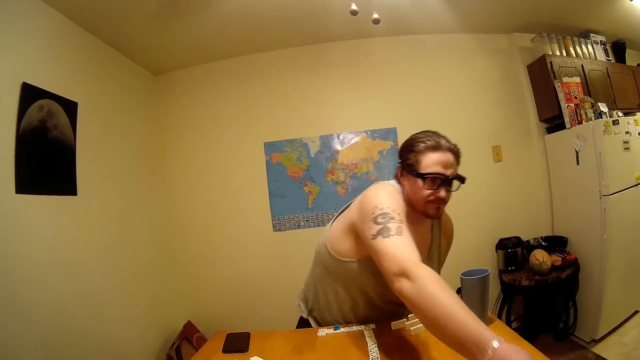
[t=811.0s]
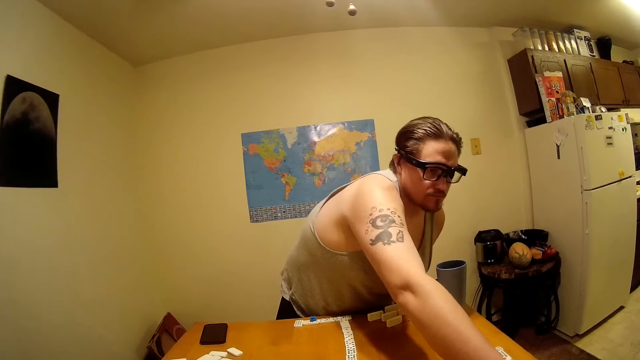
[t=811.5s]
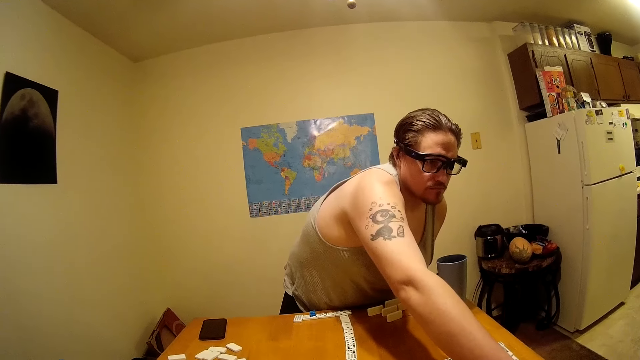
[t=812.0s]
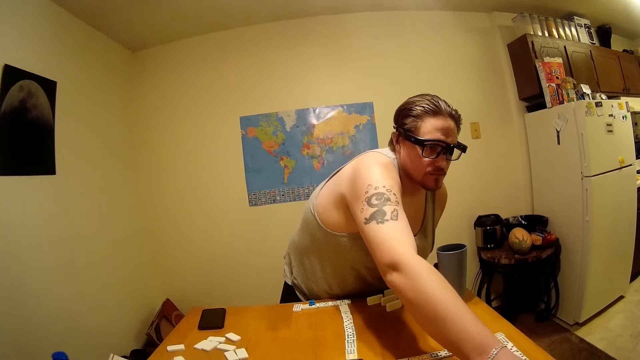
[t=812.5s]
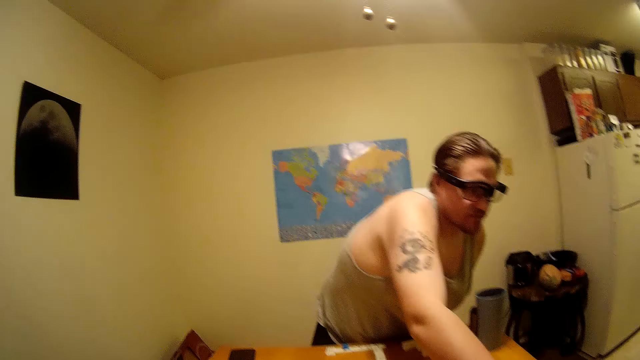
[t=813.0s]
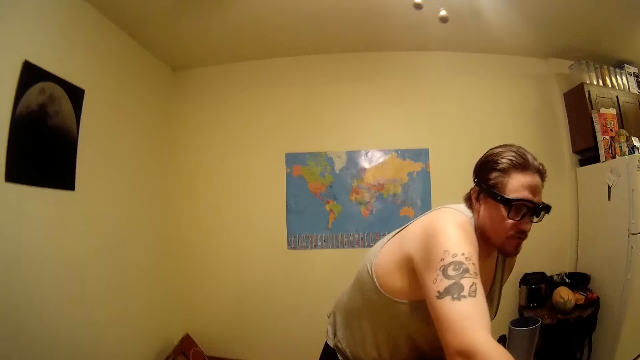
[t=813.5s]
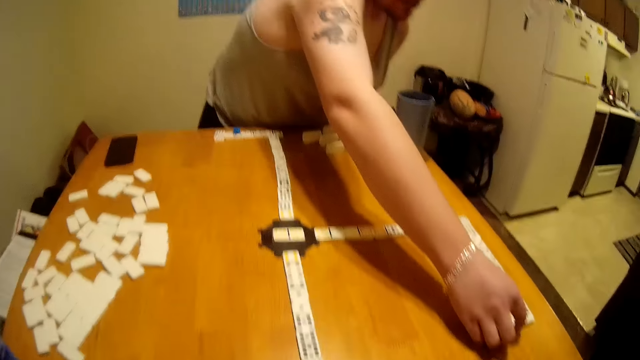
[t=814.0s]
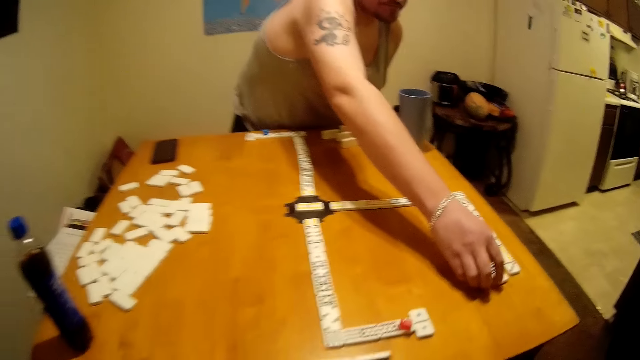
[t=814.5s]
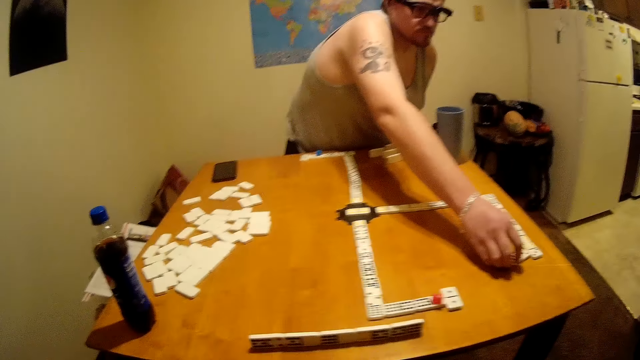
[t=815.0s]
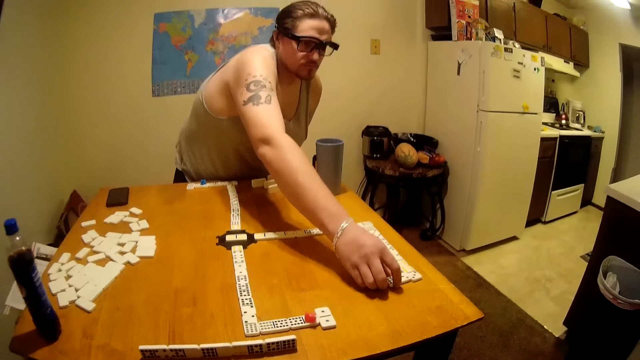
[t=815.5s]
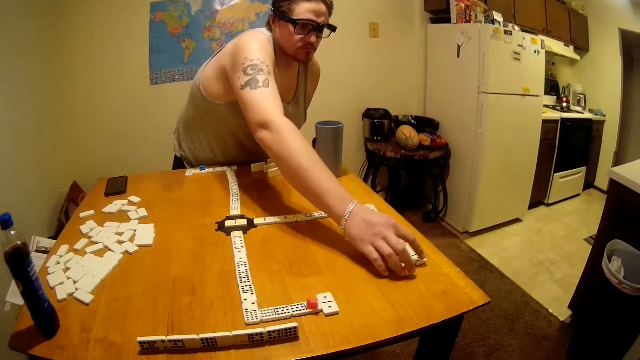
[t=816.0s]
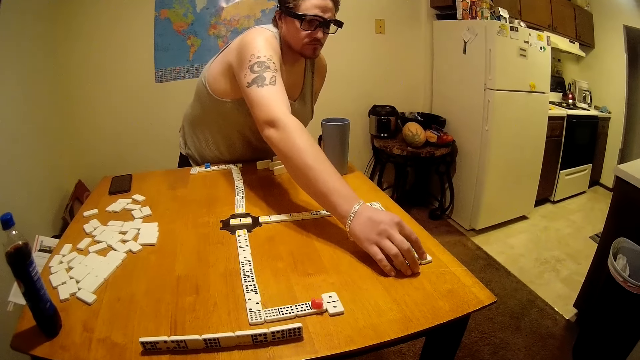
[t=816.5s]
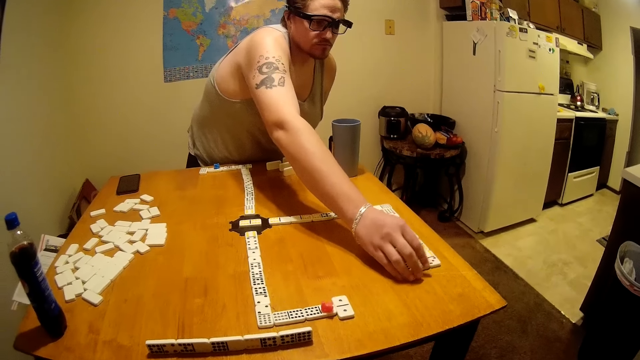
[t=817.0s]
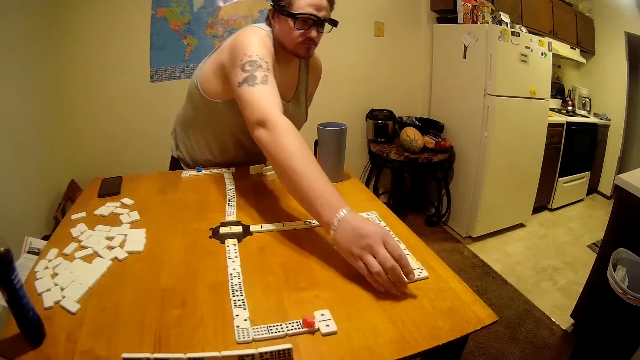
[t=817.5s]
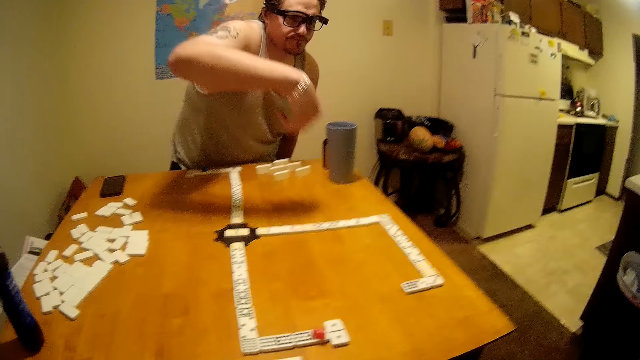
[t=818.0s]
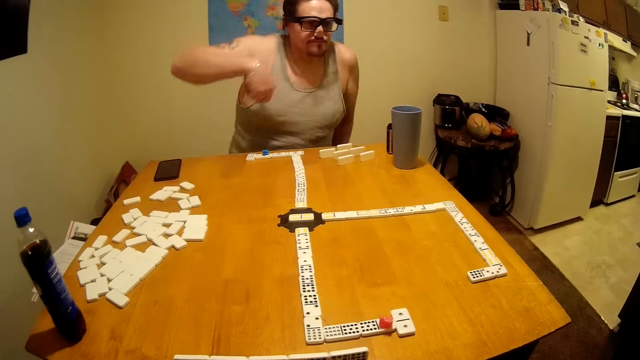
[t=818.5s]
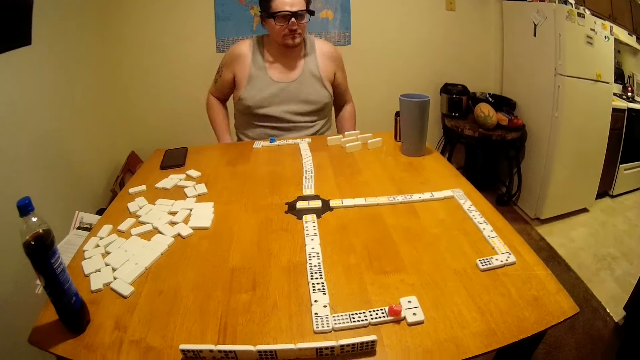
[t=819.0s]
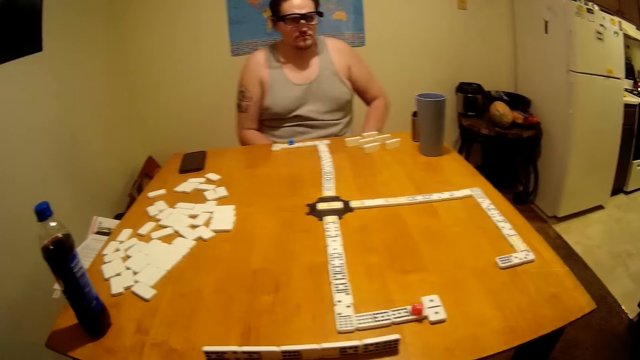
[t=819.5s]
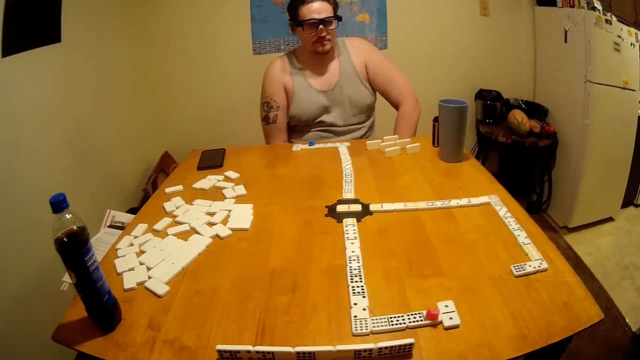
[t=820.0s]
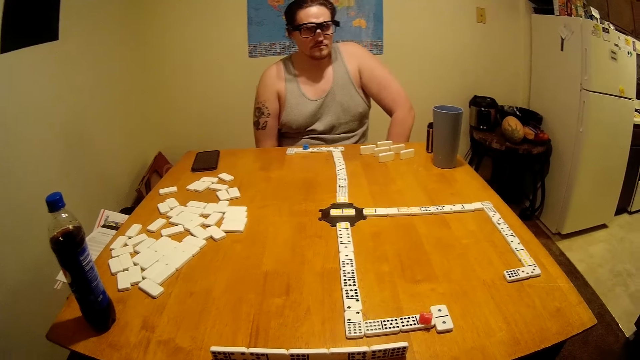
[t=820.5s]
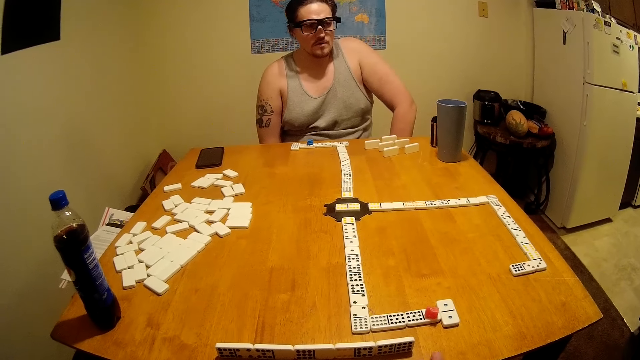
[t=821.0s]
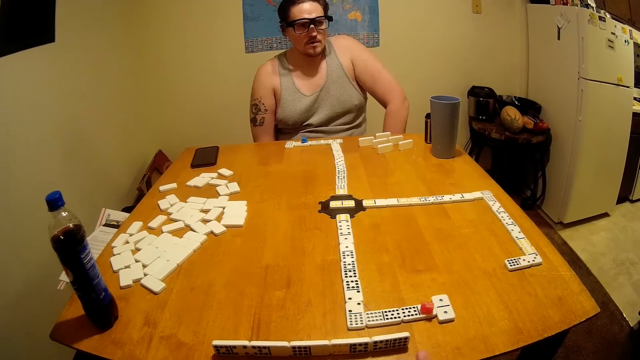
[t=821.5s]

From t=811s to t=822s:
The man stands up, places dominoes on the game, joins a domino, and sits down.

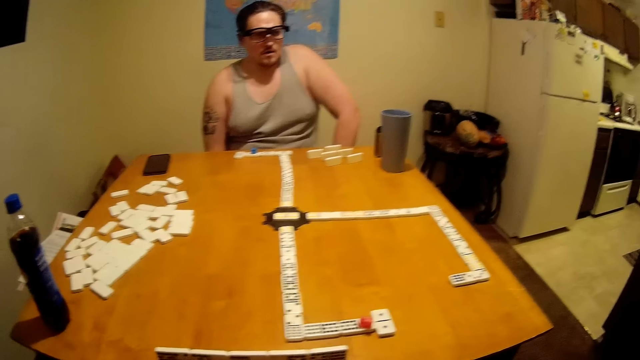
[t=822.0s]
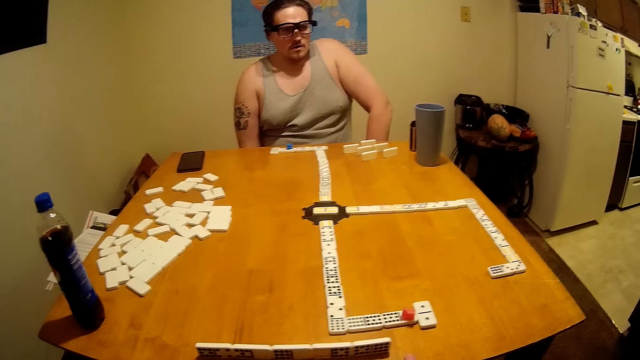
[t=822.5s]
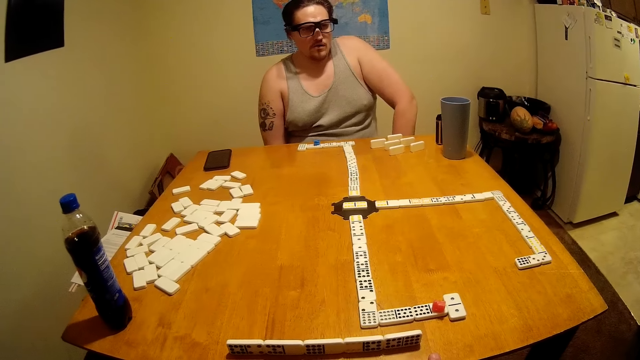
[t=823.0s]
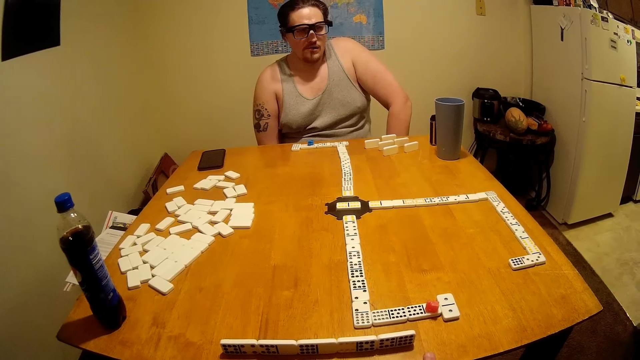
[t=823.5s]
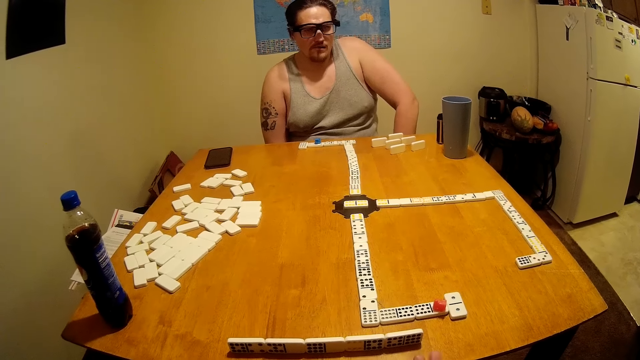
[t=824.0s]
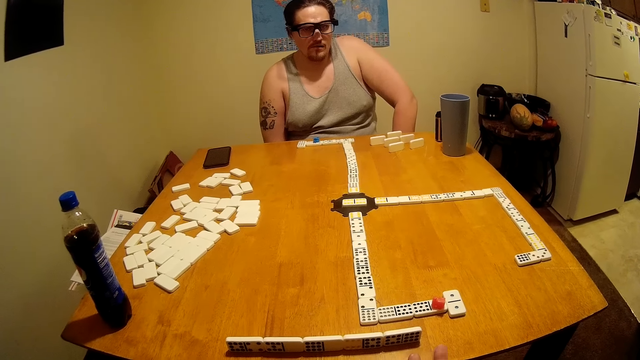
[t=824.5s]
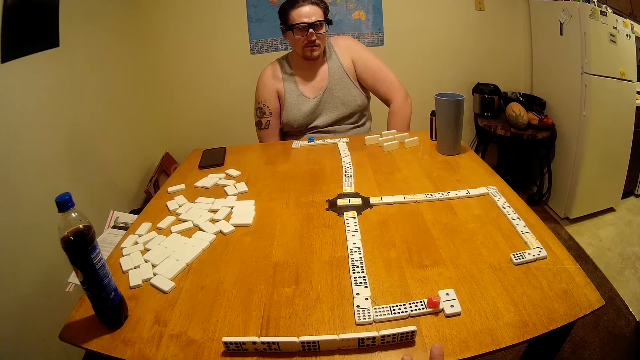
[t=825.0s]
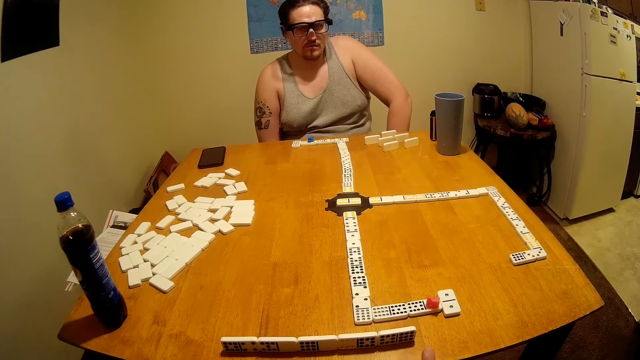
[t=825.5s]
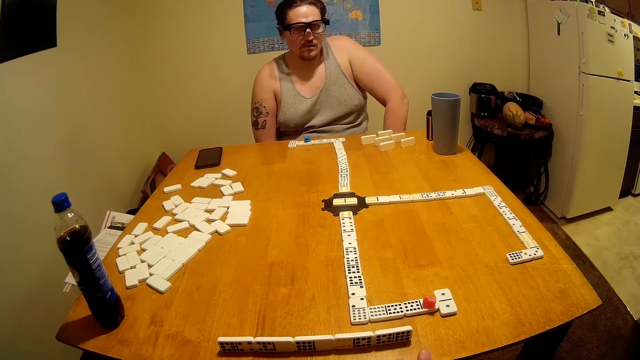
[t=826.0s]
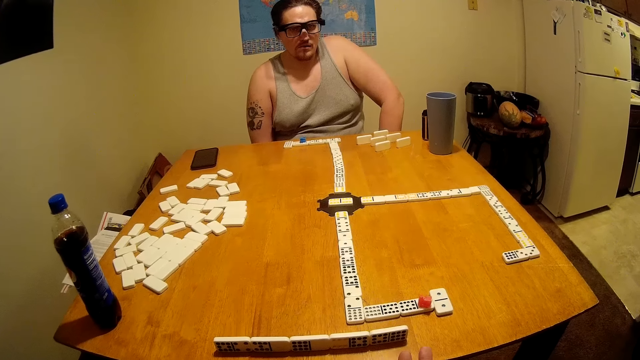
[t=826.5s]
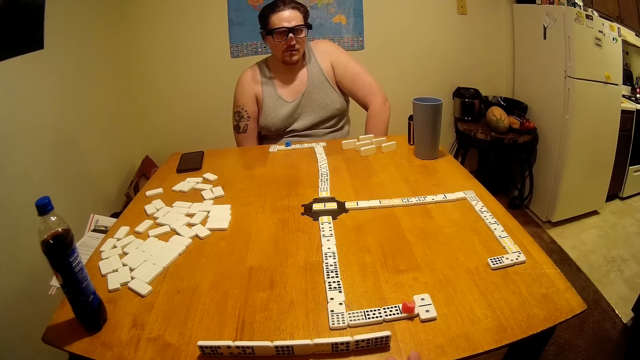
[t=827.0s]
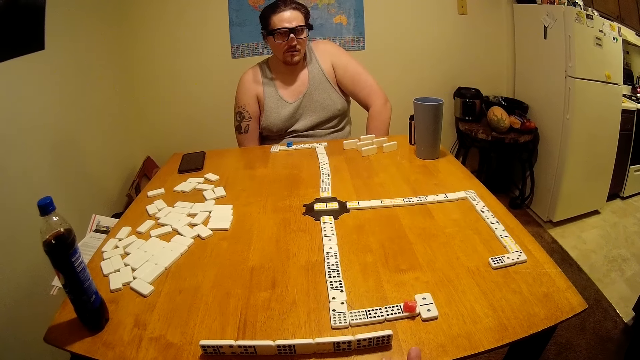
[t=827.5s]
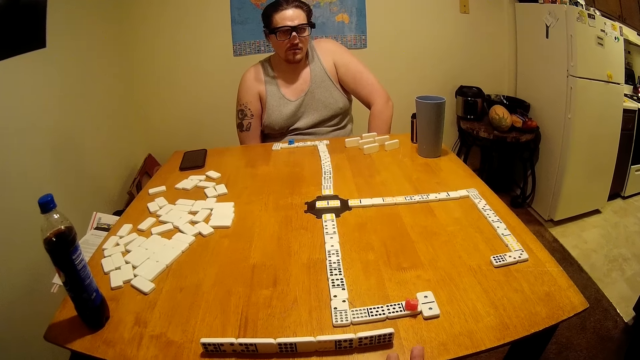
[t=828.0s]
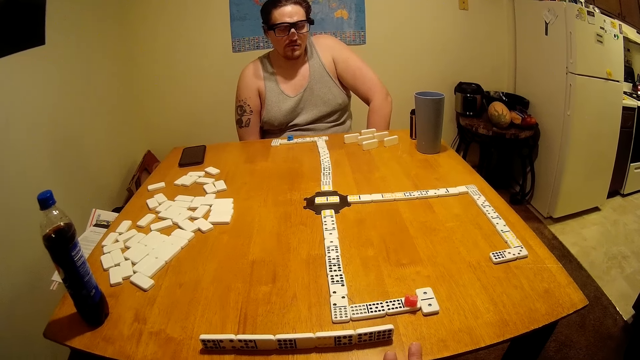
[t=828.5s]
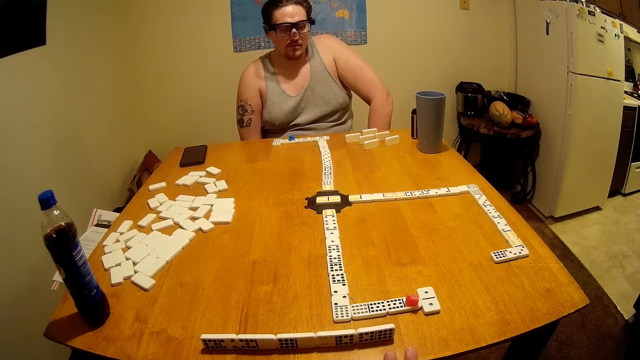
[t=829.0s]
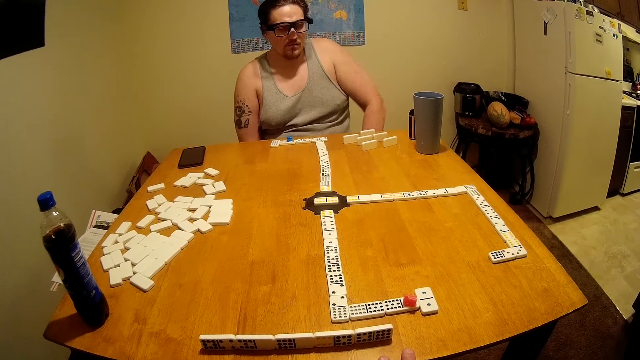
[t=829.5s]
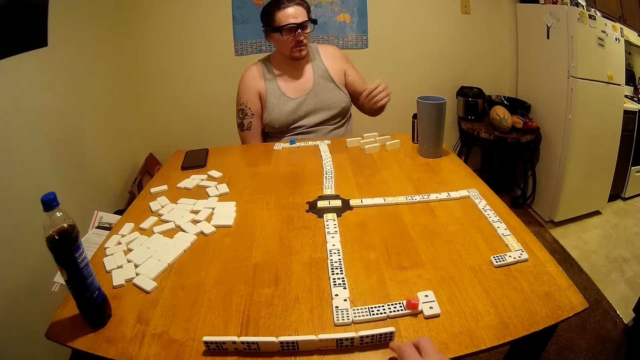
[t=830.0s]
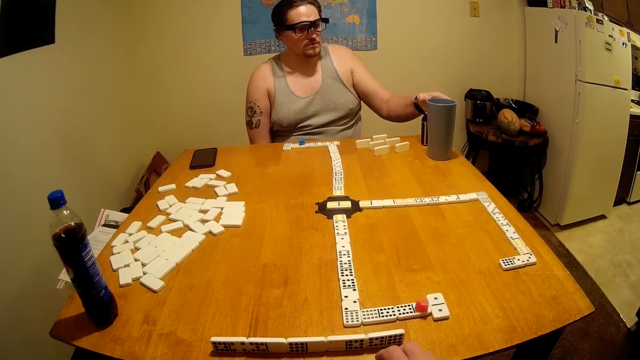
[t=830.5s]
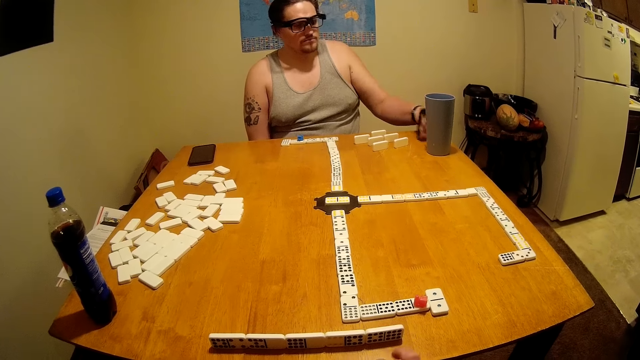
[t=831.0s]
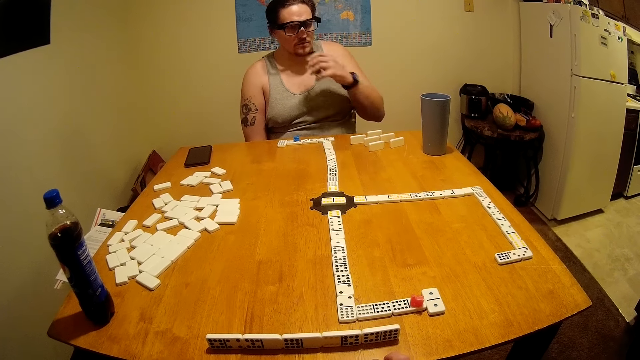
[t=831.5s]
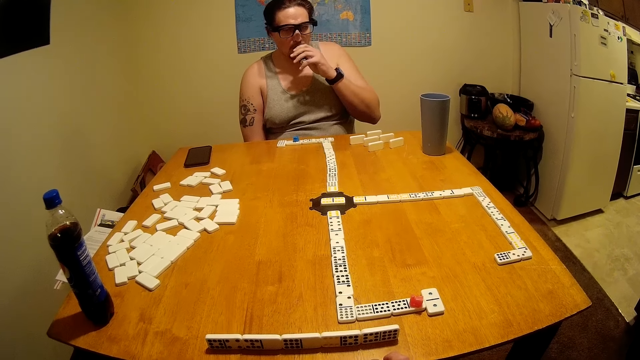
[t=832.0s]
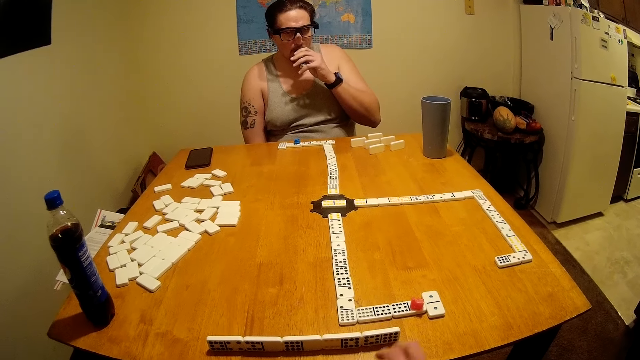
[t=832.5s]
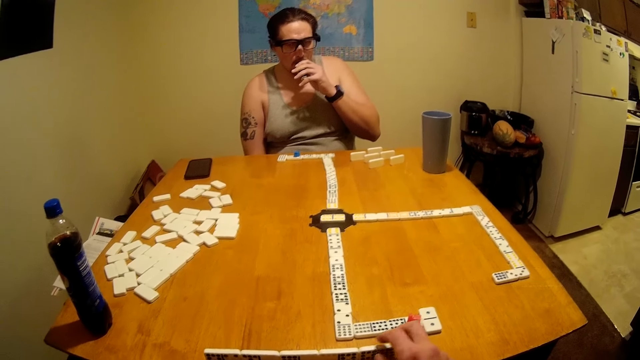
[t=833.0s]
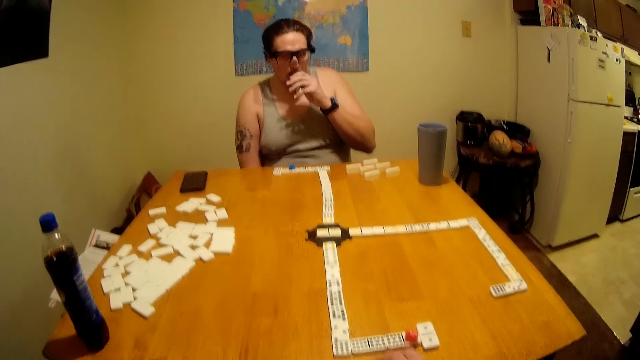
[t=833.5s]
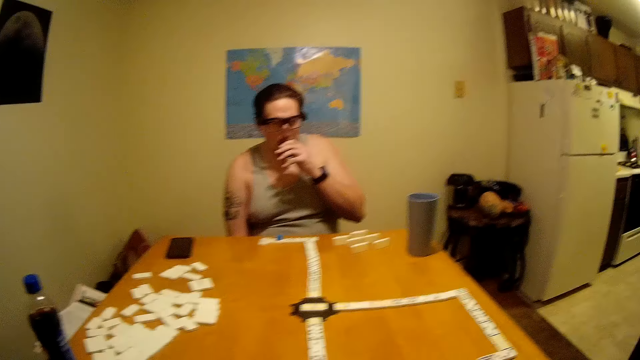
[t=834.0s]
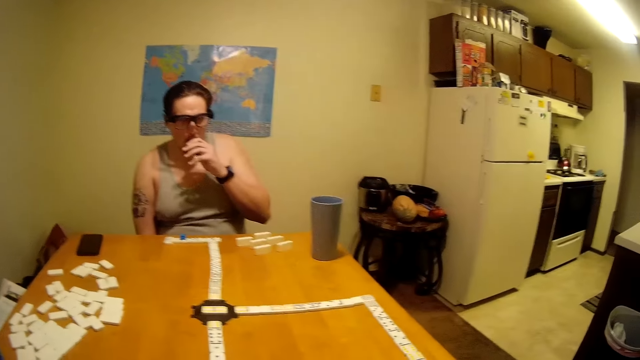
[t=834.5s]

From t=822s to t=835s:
The man exhales heavily. The camera wearer looks on the table. The man is looking around, looks on the table, and sniffs. The camera wearer is arranging the dice and picks up a domino.
